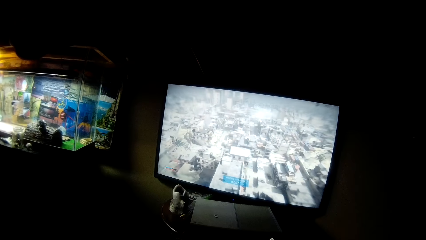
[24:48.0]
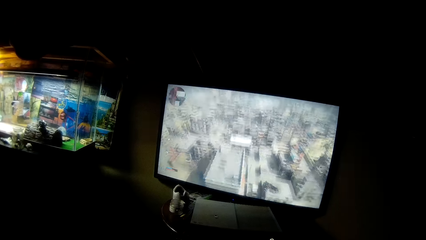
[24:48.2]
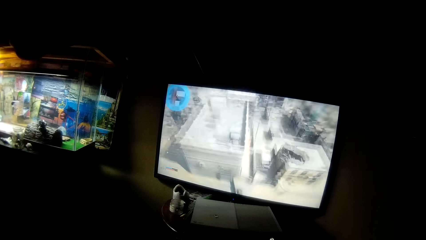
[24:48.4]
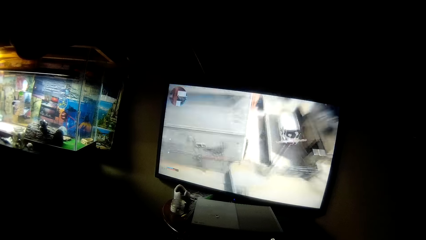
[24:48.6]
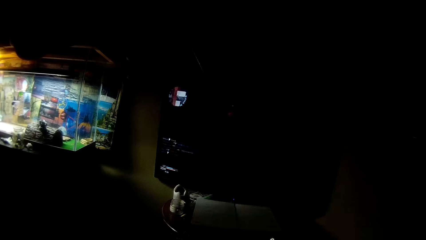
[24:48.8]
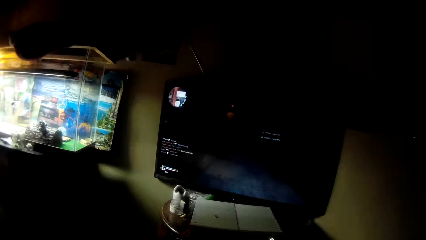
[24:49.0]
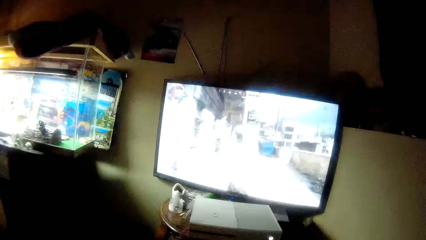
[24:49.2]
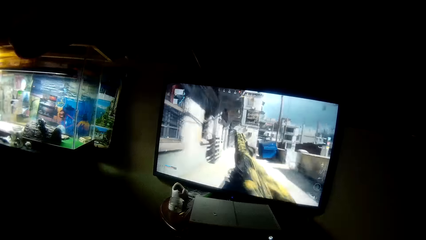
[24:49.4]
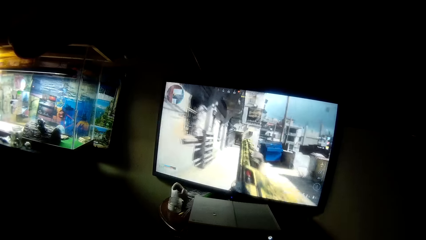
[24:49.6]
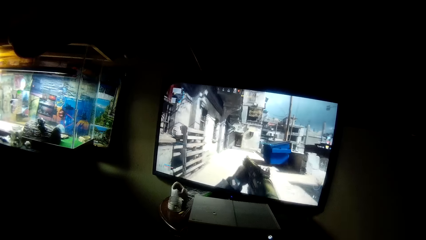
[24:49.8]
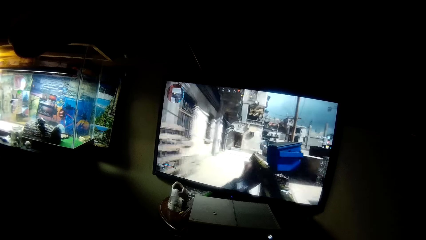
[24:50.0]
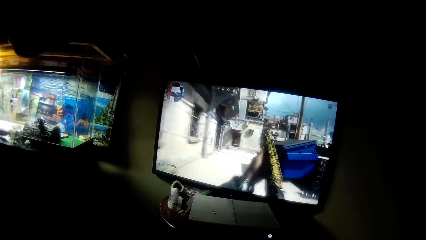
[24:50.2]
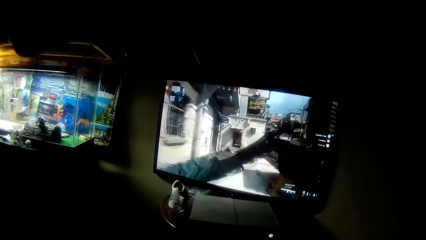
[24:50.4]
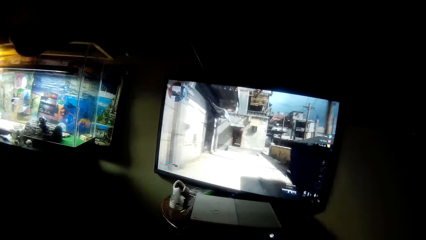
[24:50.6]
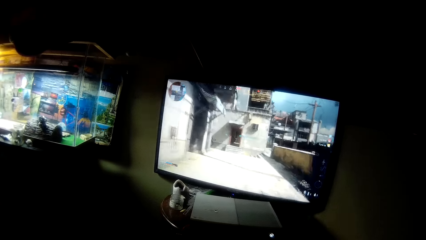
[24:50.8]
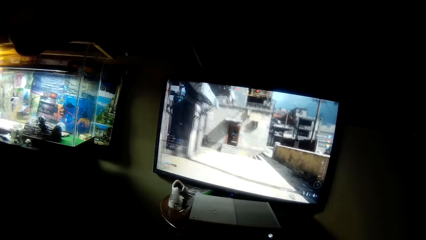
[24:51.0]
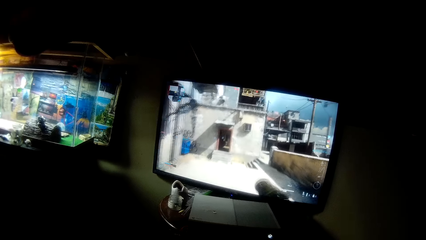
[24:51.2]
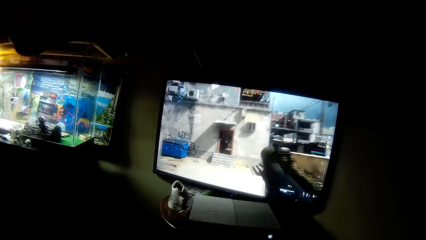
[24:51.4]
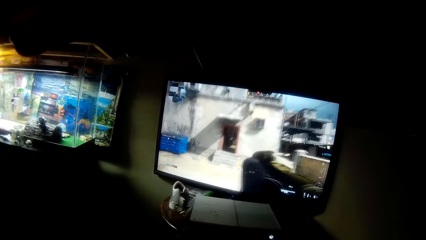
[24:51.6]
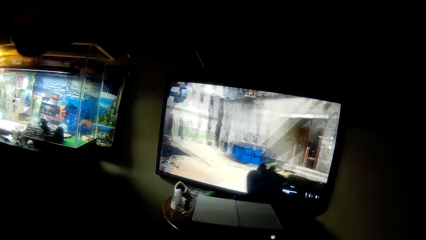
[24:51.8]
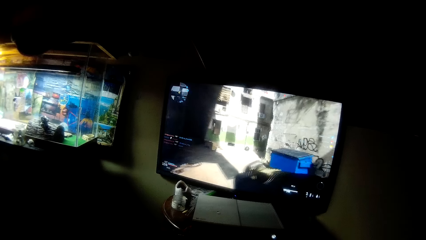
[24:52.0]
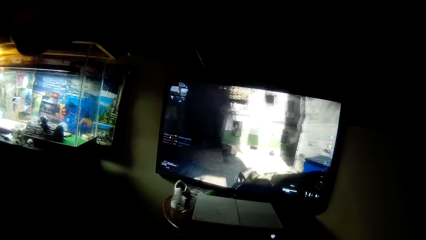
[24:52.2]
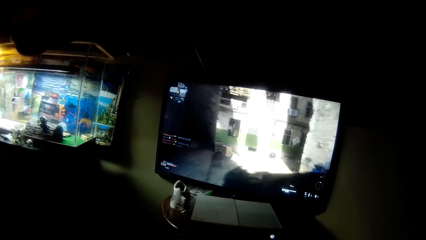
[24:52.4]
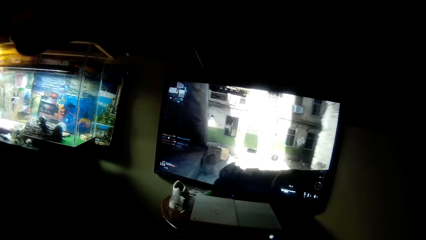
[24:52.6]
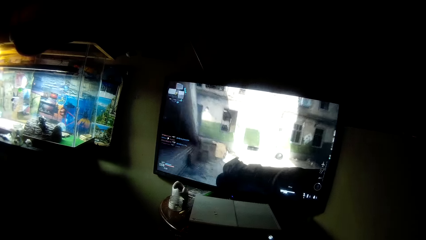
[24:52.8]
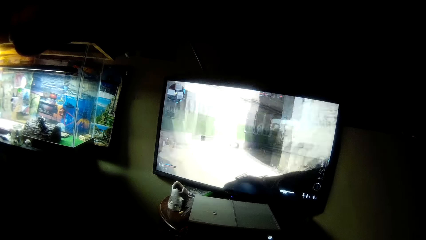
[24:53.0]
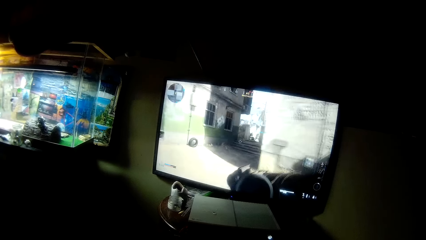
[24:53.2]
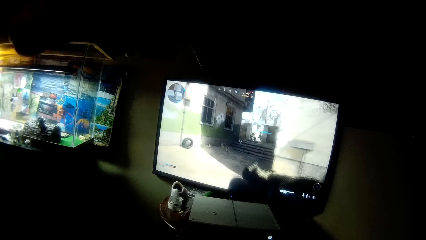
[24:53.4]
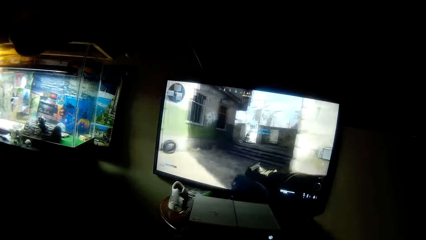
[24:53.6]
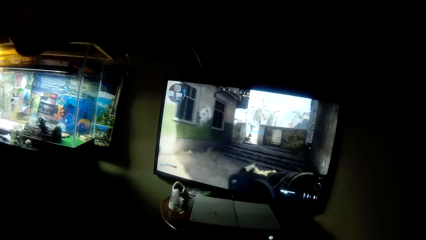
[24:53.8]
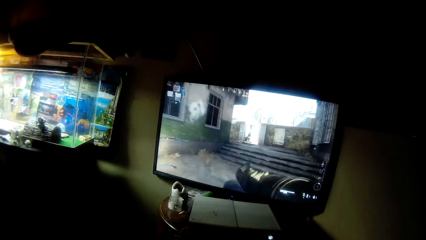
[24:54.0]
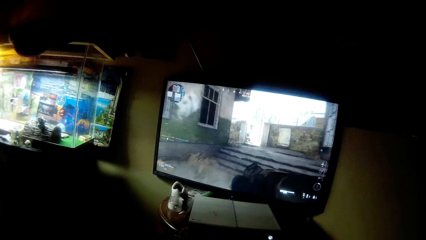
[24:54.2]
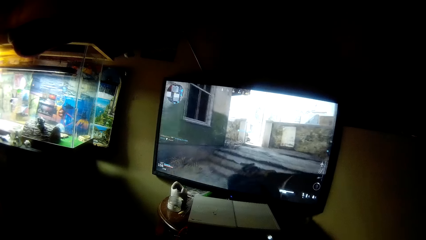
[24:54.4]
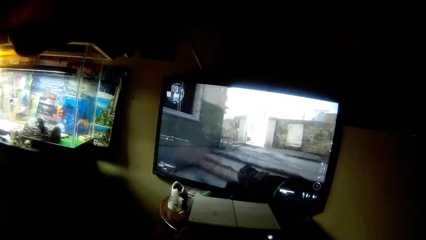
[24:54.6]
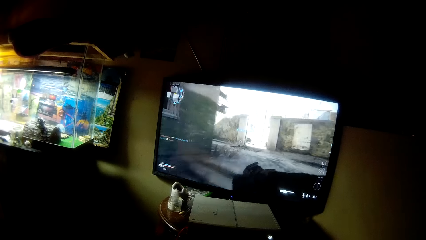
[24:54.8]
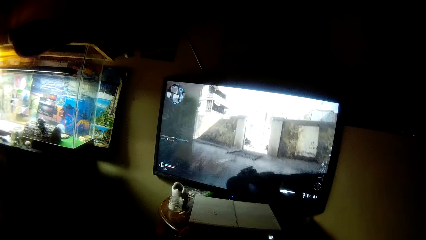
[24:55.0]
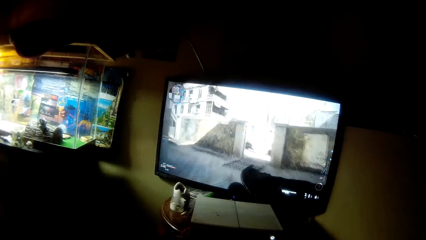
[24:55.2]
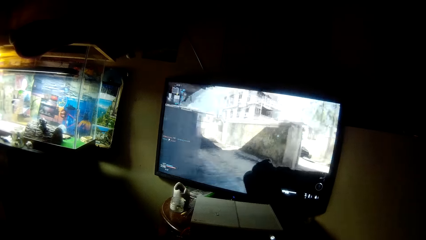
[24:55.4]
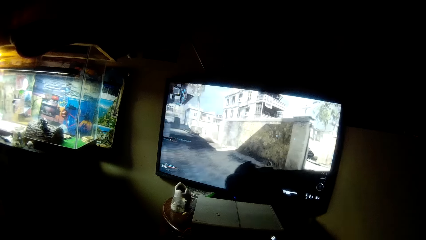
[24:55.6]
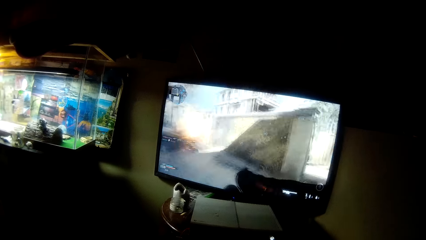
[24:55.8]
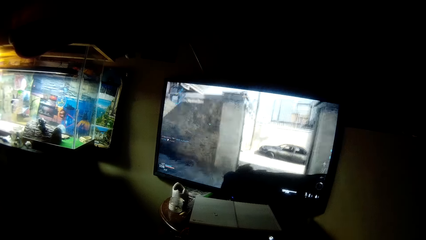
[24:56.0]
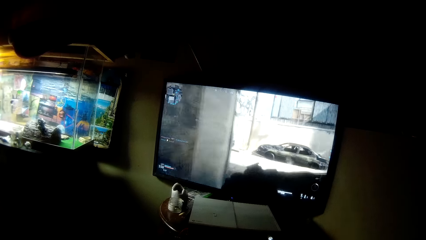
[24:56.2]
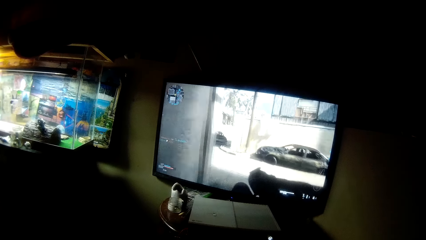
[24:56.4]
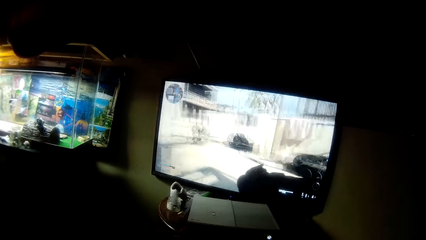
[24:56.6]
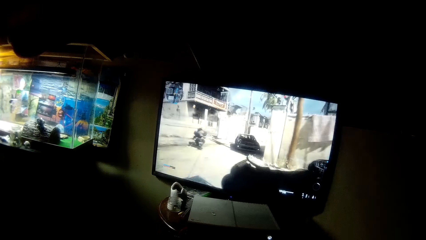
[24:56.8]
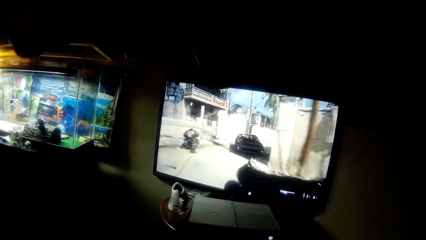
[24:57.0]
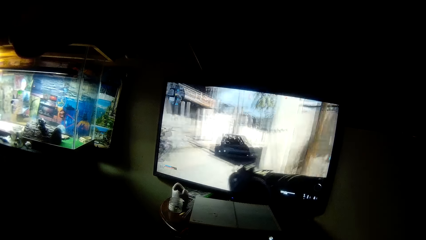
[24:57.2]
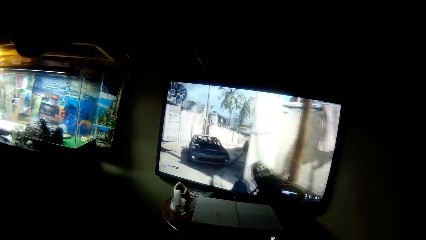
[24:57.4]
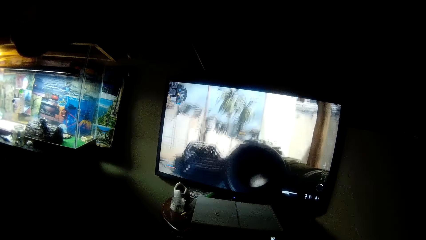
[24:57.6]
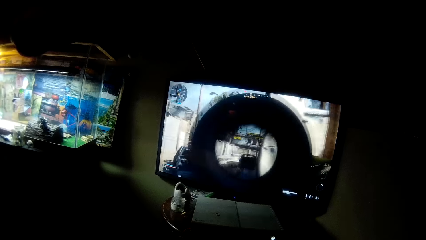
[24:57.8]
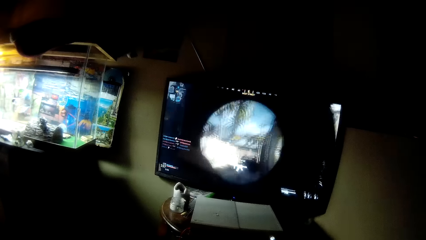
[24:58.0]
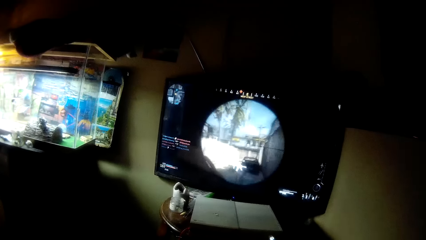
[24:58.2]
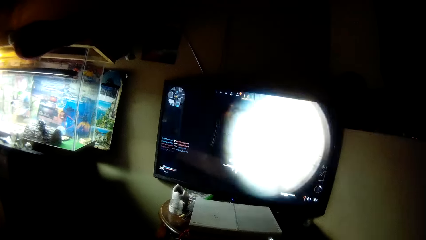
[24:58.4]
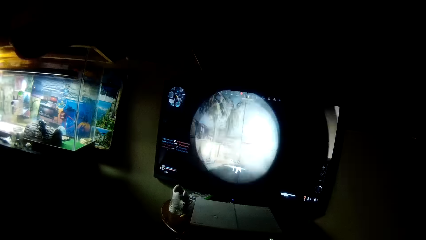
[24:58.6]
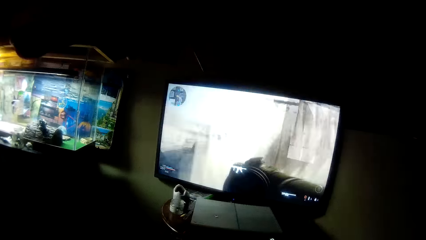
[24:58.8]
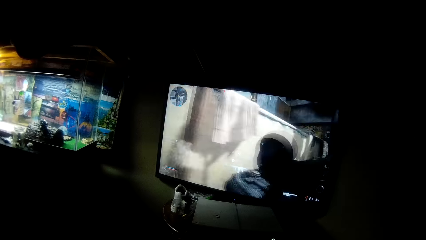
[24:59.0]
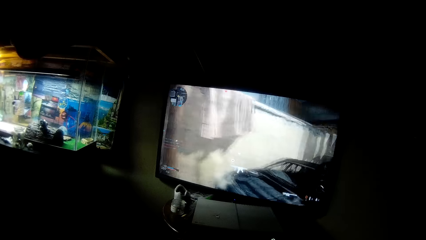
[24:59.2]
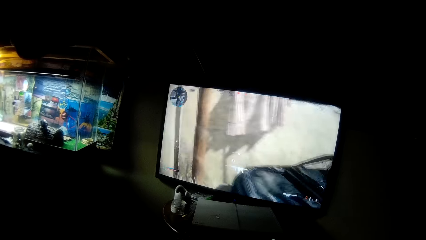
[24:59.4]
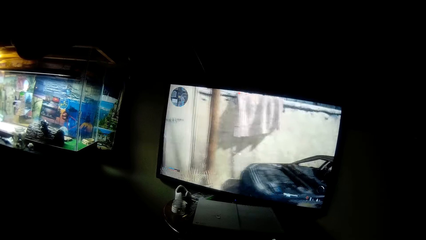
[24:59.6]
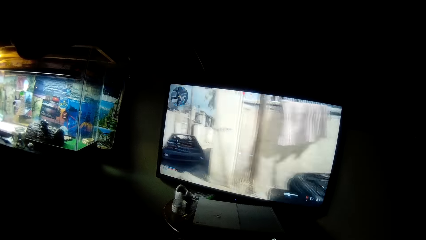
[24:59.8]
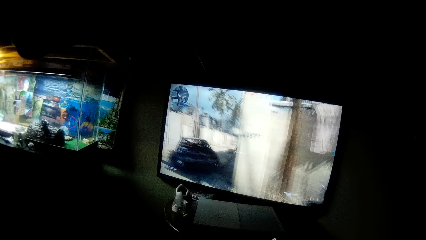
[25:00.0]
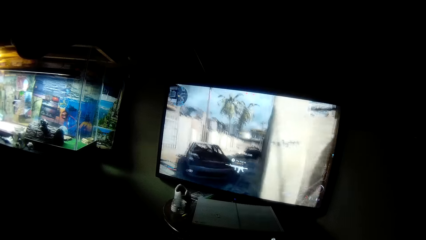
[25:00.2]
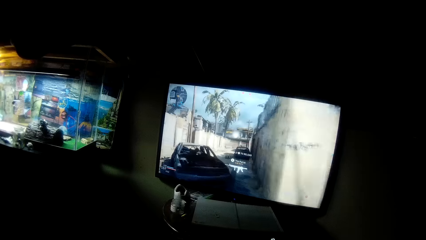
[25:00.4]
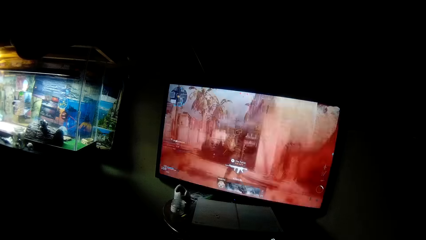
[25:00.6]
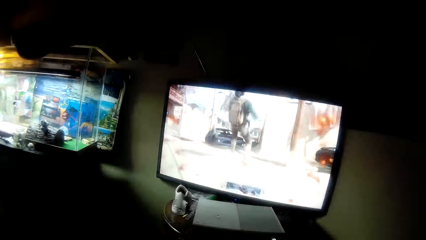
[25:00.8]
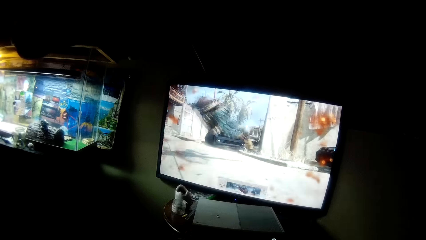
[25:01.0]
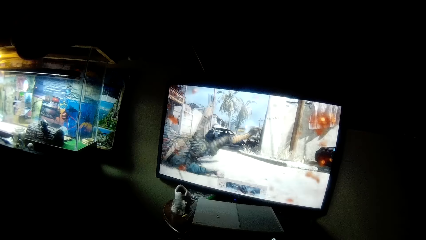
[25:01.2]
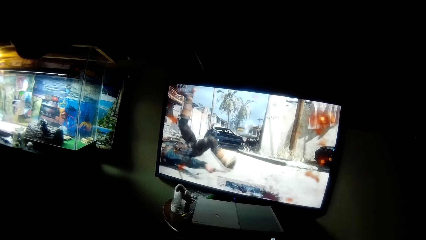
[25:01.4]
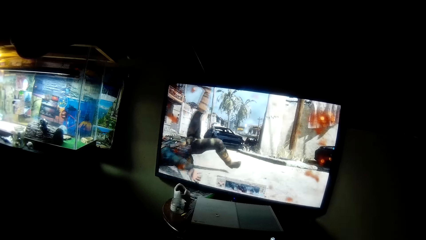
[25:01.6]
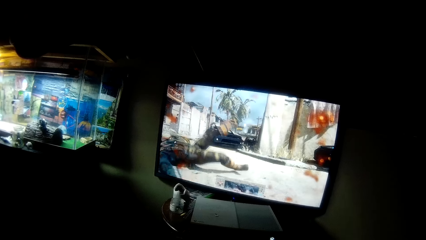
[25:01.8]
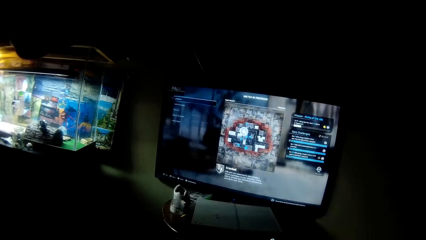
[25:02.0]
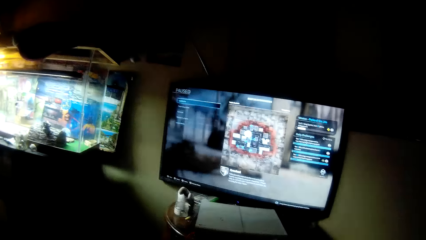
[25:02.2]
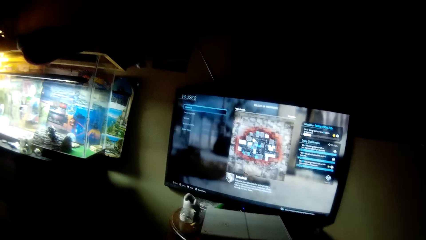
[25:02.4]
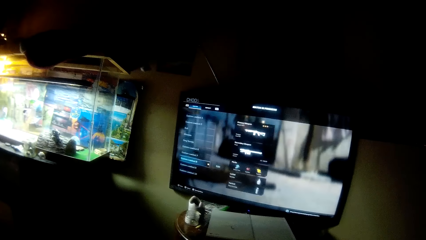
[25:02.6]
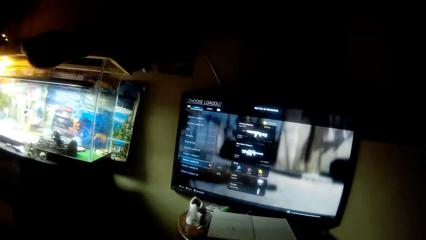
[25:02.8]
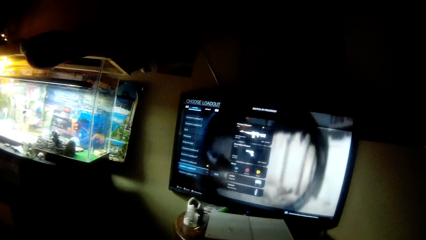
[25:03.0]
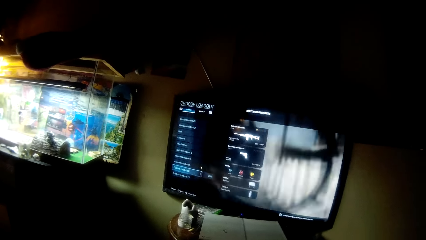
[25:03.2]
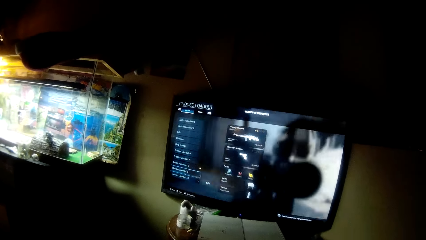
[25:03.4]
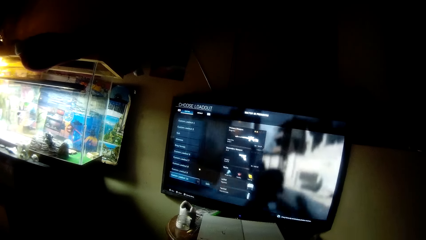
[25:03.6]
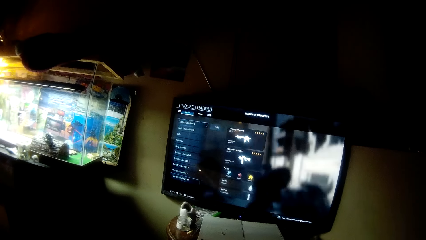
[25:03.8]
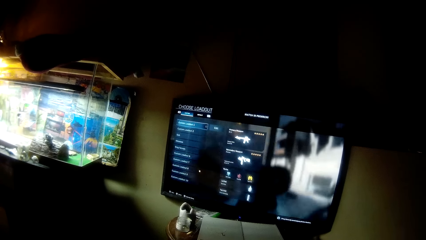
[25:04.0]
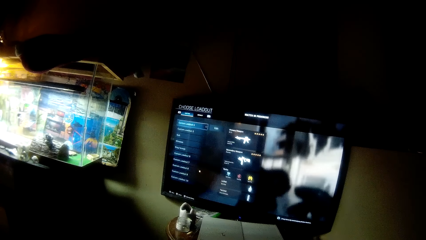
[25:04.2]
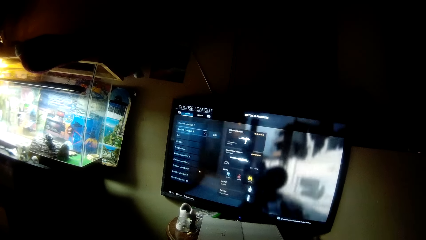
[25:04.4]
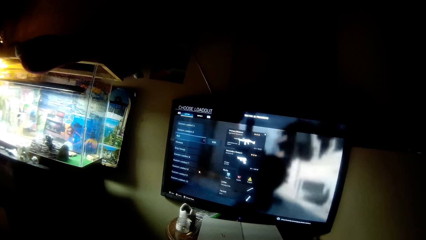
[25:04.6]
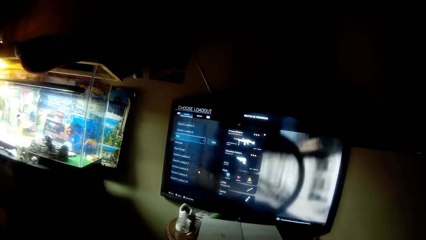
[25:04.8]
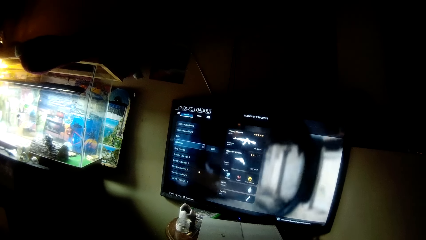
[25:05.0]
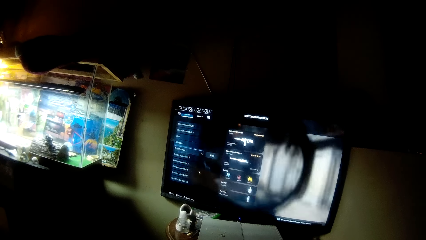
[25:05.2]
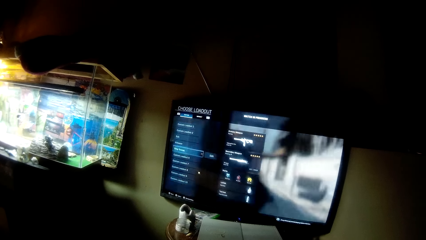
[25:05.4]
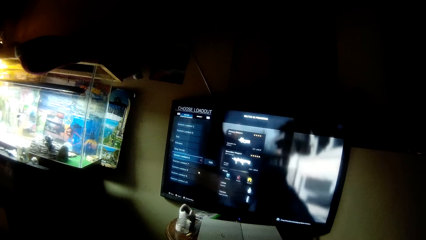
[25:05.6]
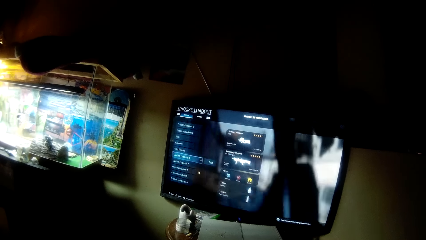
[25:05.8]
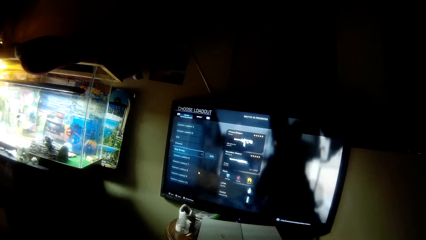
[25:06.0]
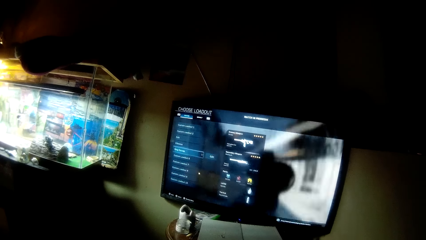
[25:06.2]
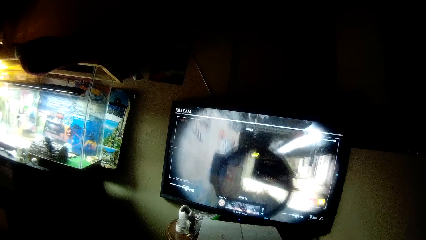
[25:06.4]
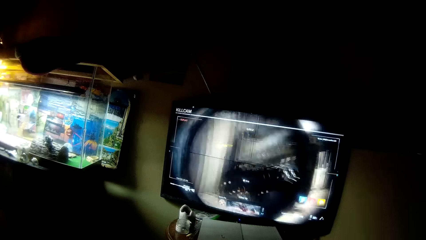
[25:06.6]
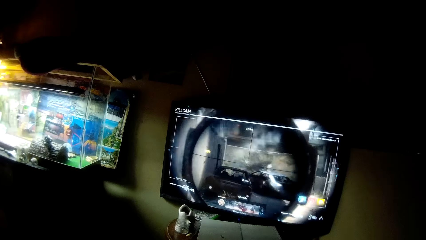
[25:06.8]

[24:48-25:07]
The camera wearer plays the video game. They select a weapon in the video game.
